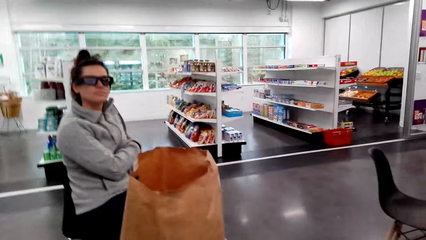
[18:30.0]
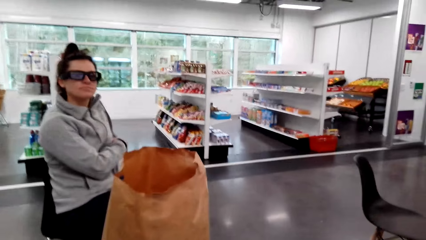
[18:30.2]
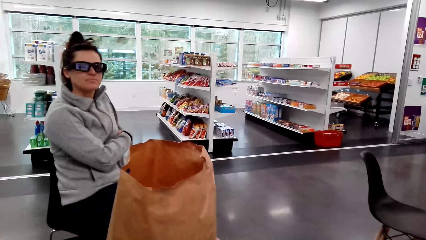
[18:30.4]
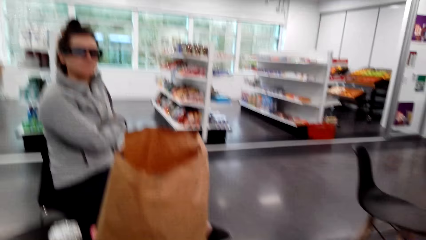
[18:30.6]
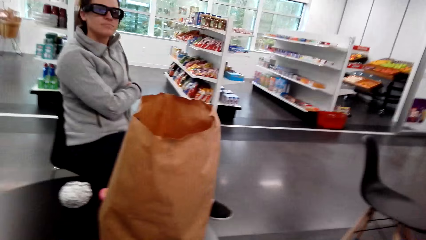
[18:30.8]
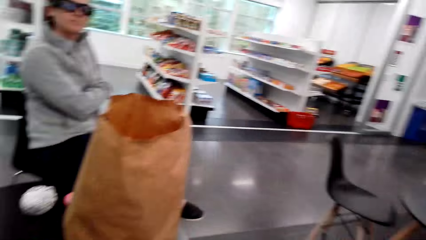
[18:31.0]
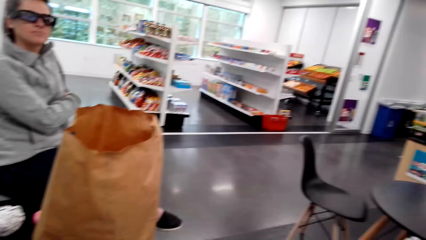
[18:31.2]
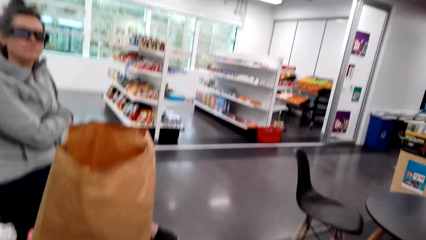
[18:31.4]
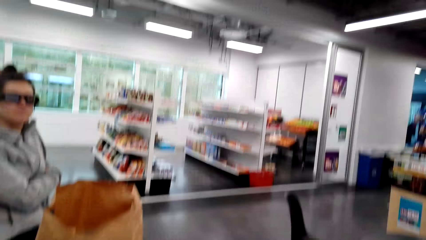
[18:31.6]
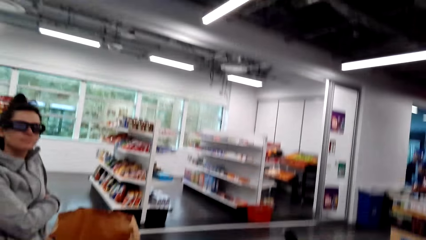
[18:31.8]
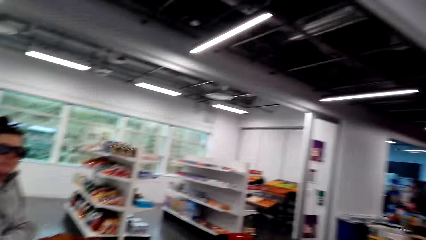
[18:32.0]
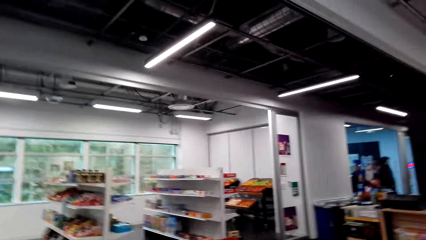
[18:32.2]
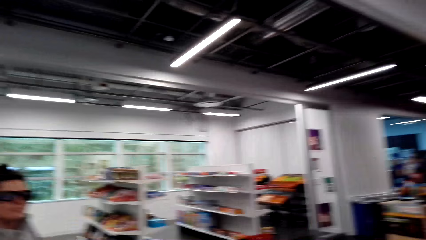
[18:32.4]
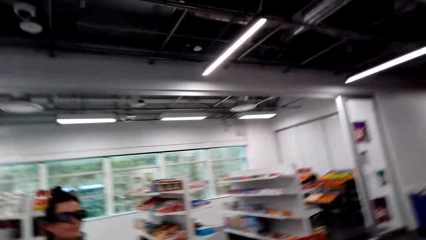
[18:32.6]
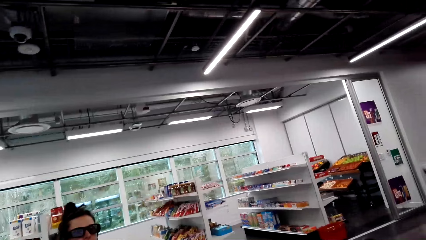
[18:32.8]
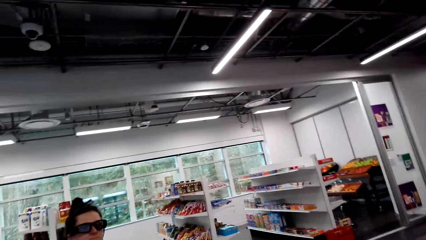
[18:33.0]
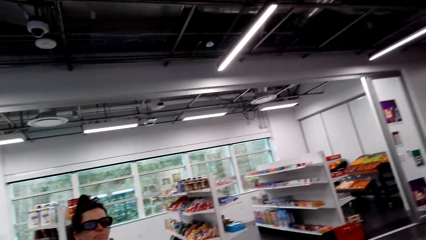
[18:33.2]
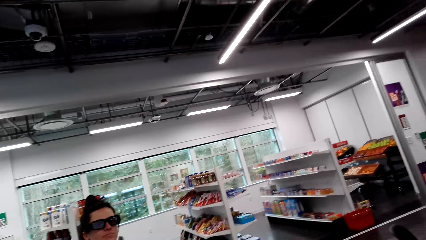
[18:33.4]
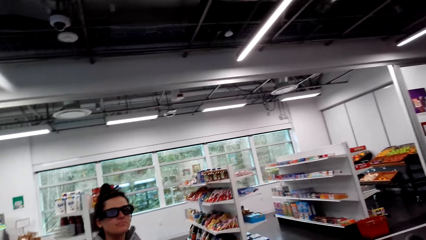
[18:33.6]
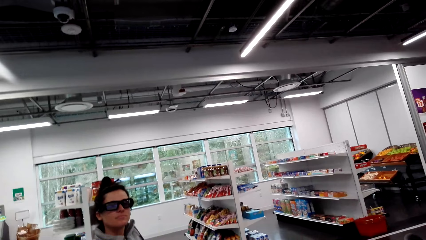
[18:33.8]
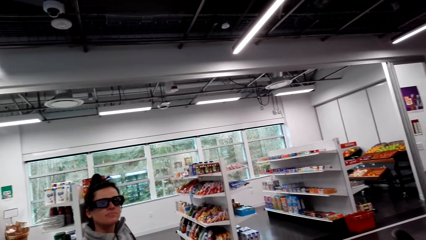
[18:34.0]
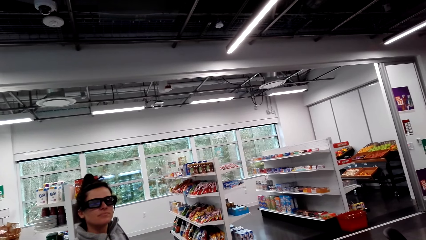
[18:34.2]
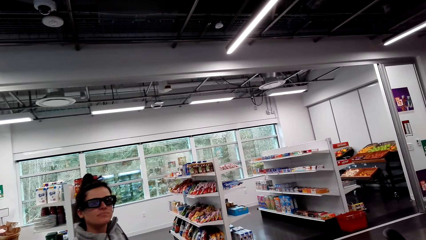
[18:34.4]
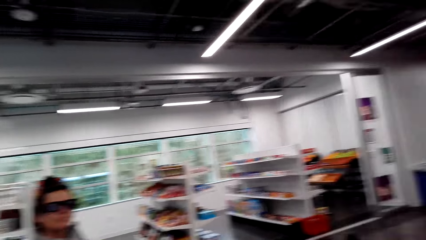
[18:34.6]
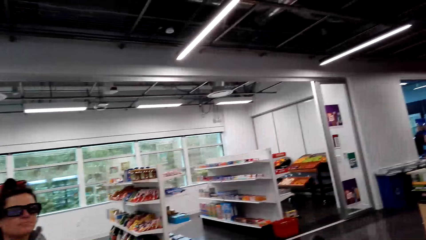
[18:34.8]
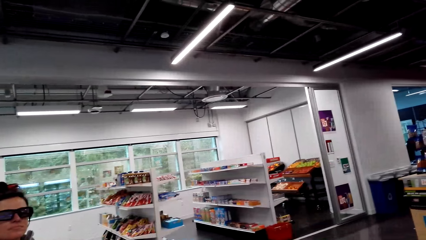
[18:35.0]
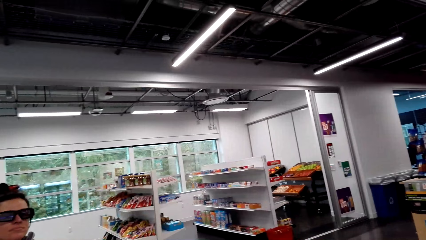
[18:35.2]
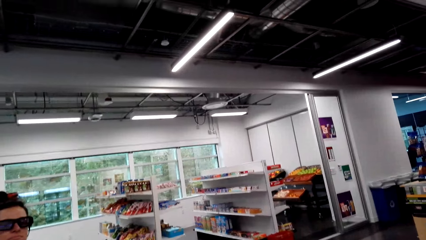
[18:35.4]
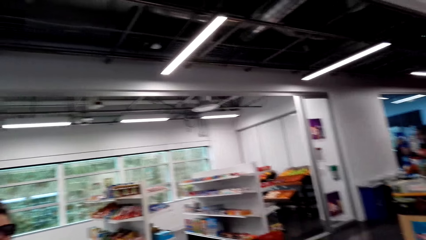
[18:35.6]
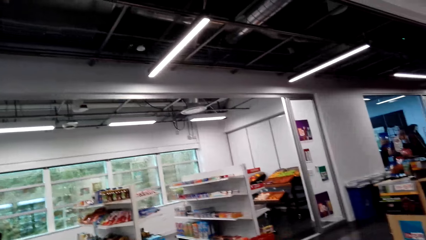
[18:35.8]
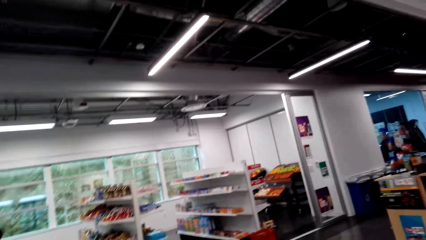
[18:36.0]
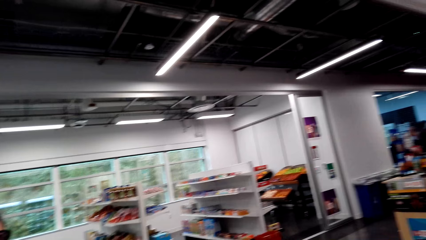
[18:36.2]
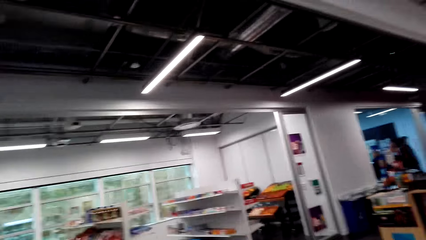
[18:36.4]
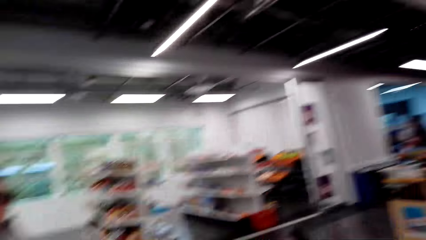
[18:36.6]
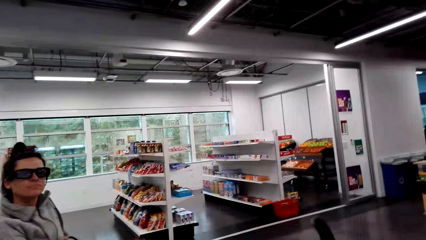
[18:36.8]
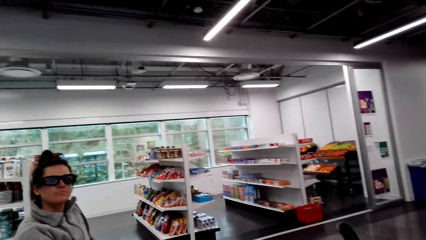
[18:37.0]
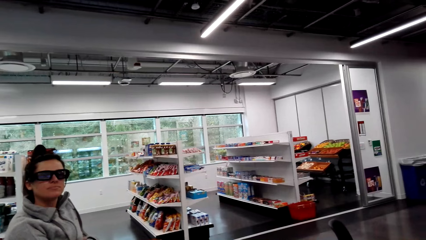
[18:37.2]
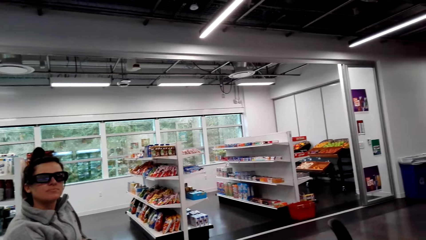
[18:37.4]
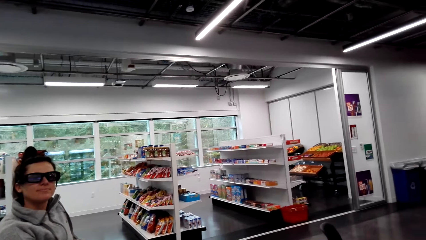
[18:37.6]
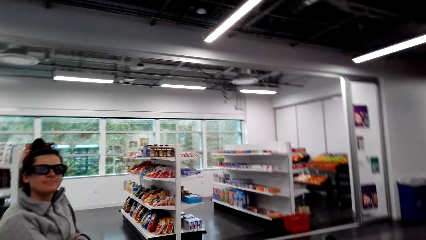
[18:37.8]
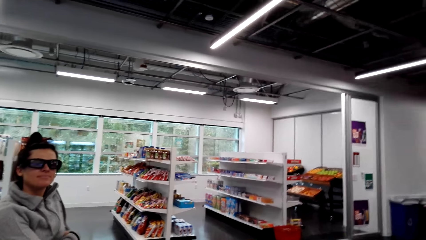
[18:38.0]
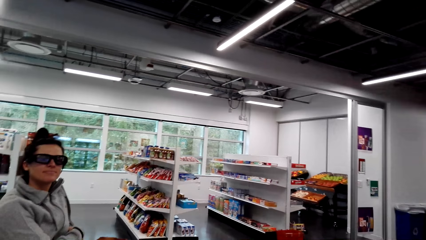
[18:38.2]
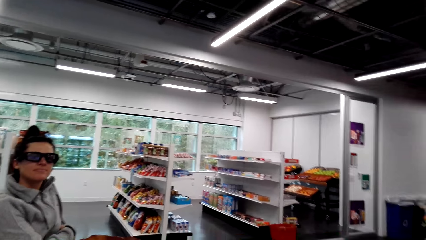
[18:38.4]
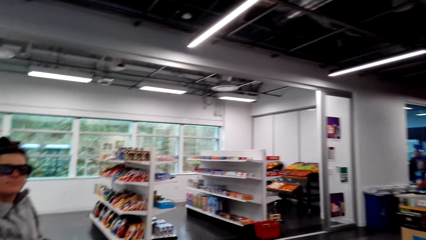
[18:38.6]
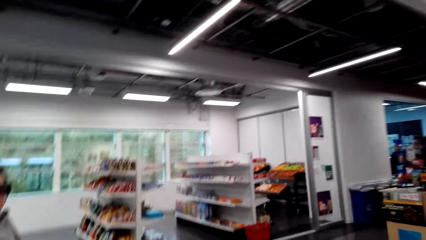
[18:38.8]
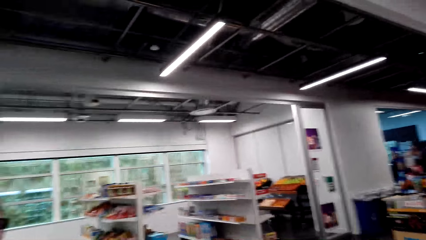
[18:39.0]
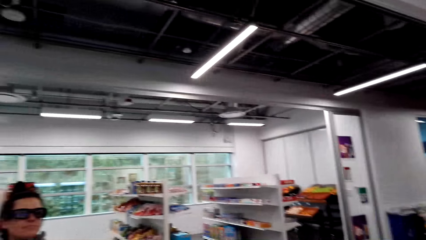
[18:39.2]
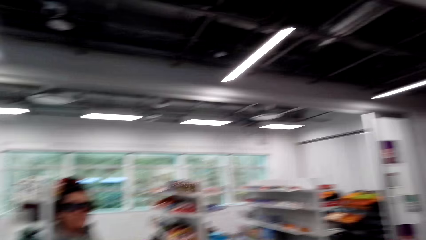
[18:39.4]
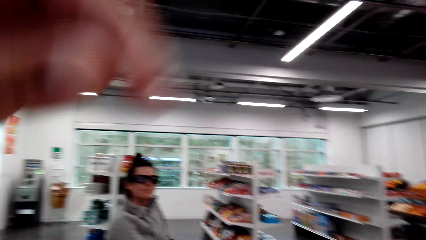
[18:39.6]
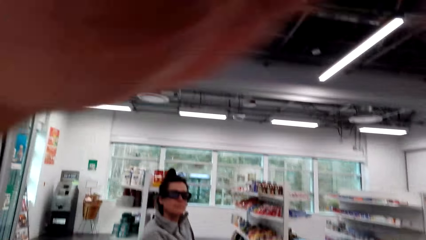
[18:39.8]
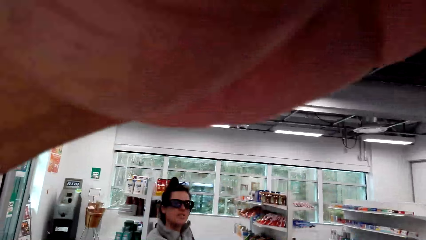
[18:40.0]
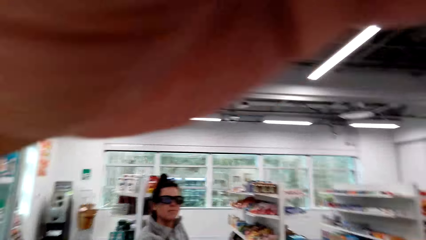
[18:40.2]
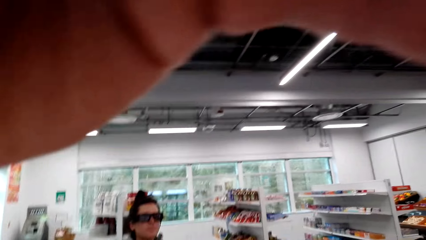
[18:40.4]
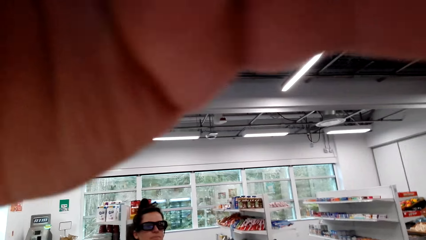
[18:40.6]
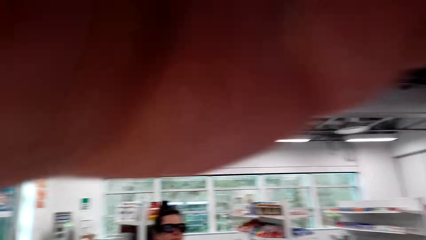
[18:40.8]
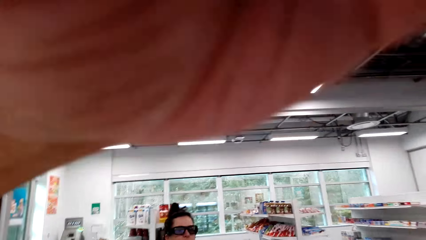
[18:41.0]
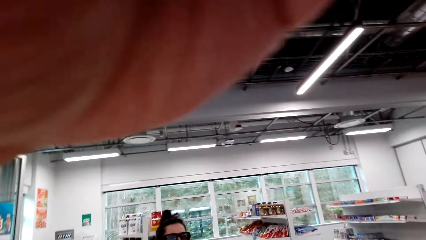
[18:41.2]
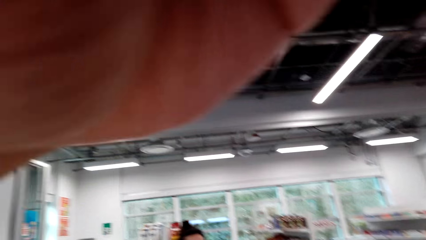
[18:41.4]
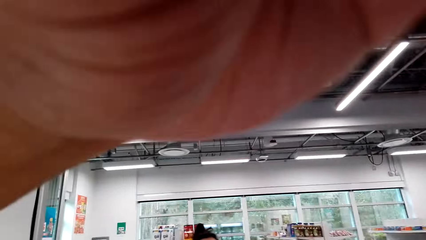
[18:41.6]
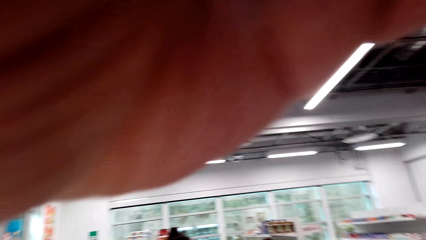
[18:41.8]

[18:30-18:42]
The camera wearer looks at a woman. They adjust the camera.

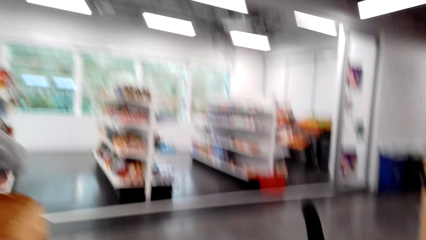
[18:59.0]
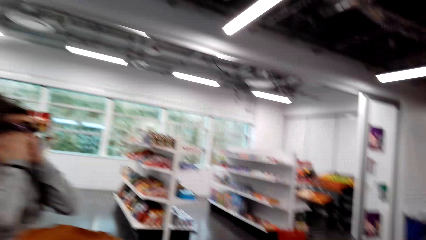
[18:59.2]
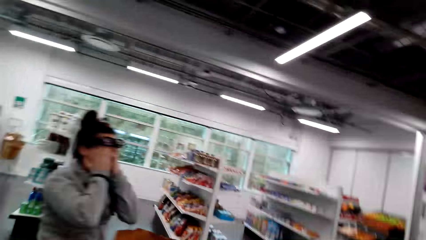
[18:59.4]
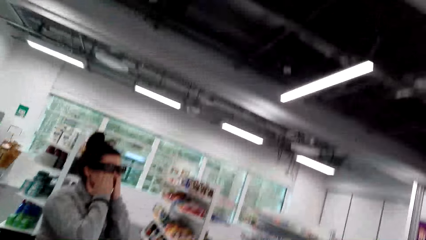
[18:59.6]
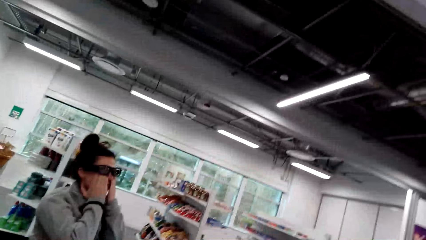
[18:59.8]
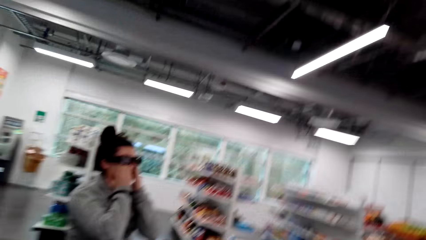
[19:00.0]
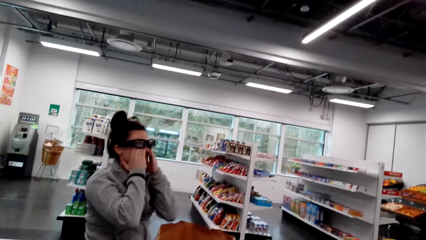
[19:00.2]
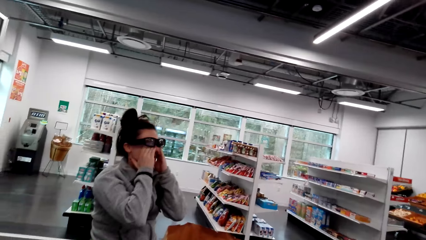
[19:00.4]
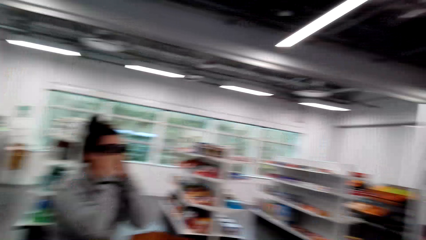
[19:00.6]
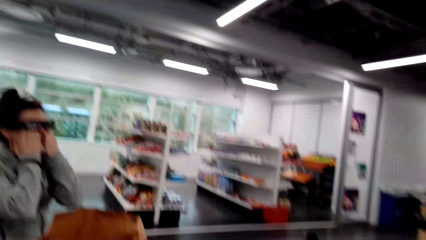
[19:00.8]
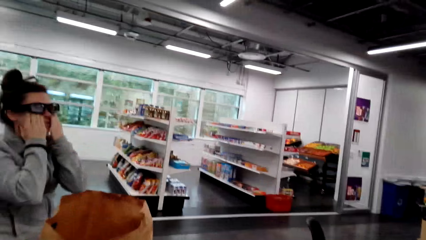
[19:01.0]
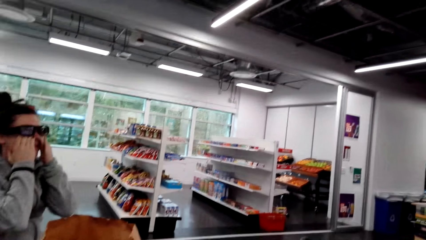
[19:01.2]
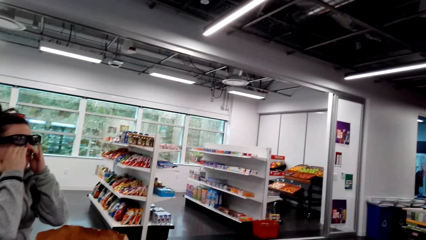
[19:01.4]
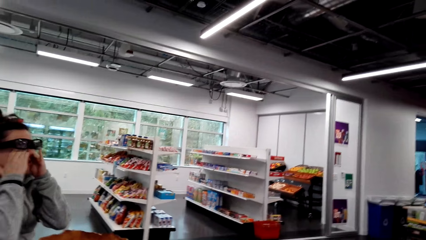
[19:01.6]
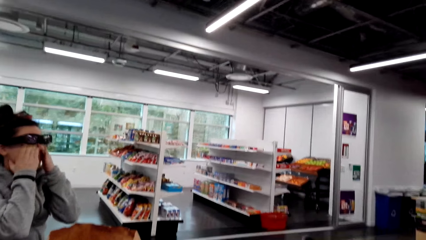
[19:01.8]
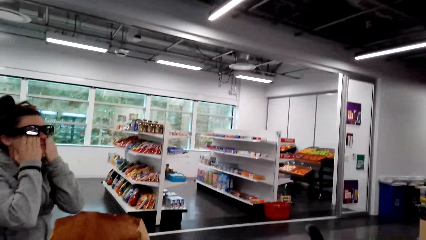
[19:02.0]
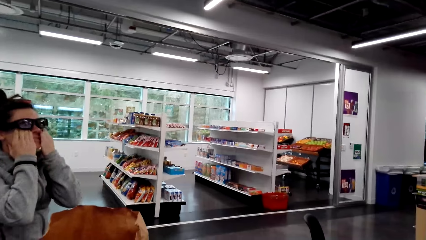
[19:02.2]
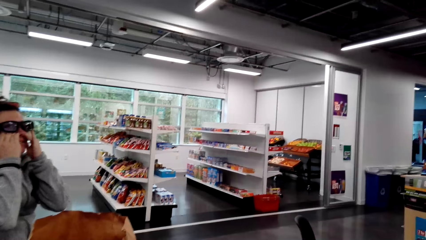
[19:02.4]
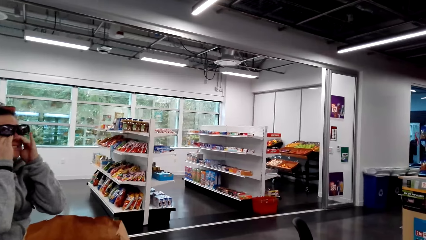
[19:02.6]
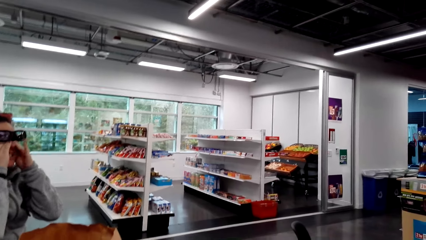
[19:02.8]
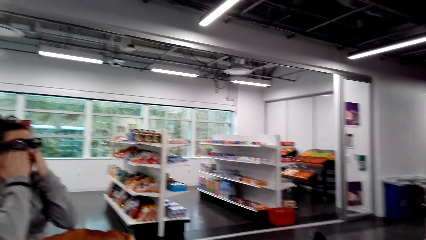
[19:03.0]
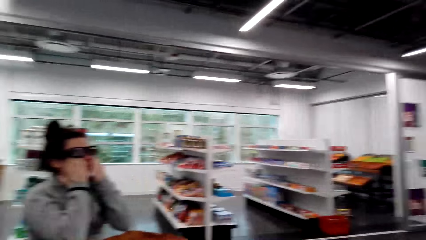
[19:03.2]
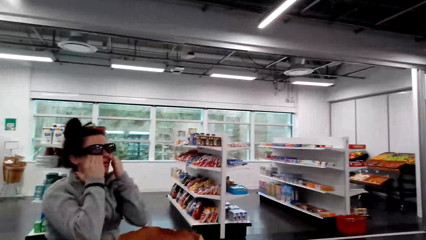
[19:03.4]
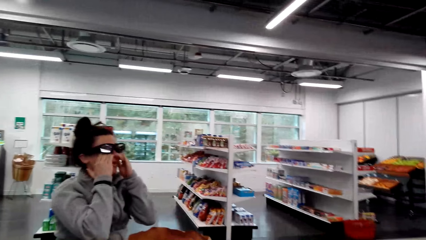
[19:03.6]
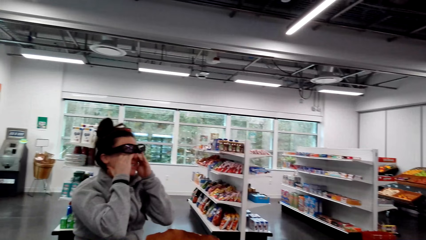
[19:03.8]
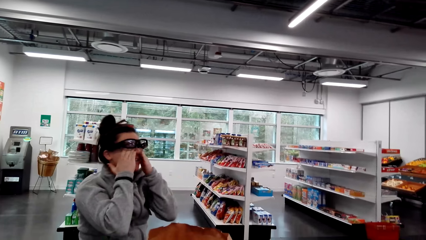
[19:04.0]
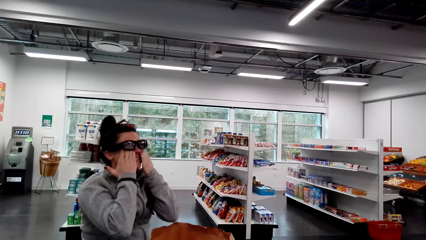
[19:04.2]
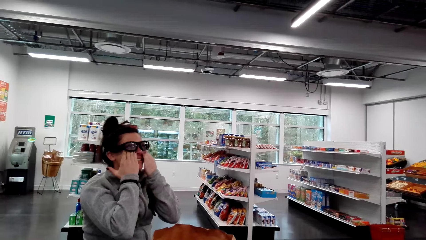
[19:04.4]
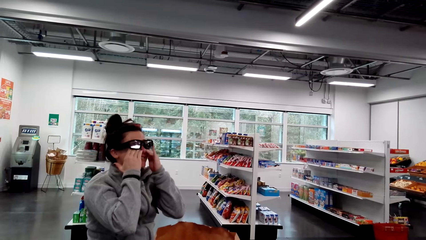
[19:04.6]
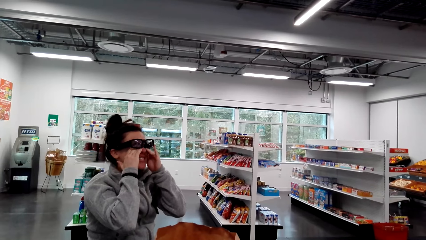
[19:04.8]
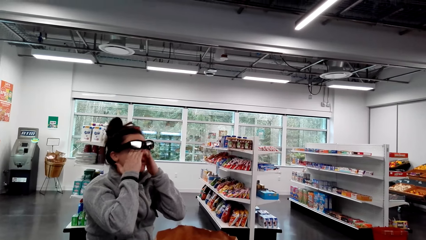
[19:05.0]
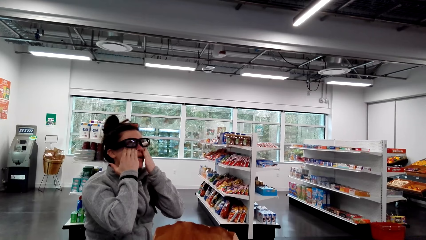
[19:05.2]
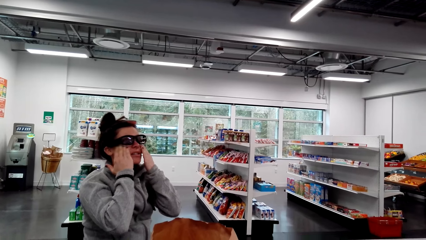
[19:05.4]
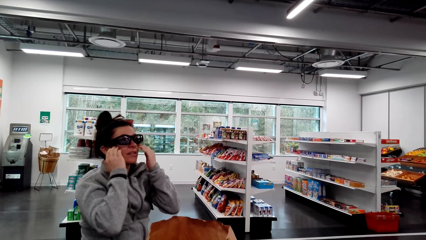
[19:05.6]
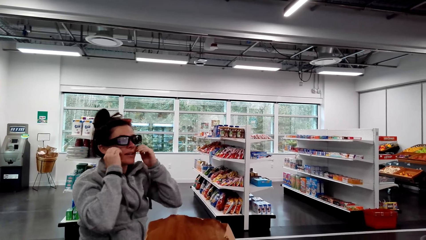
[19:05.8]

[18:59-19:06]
The camera wearer looks around the supermarket. A woman scratches her eyes.
